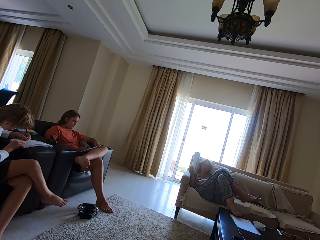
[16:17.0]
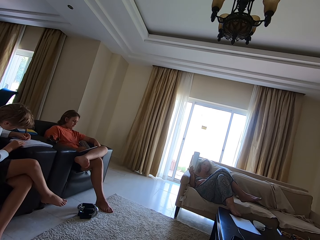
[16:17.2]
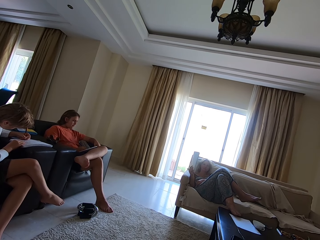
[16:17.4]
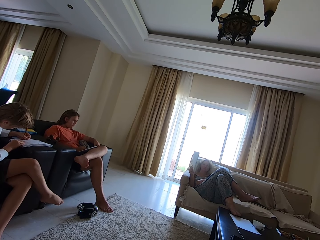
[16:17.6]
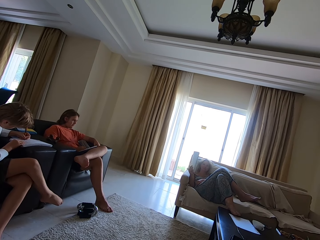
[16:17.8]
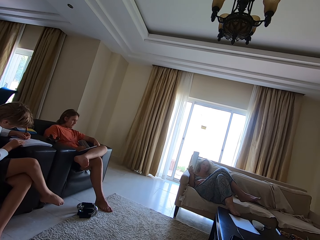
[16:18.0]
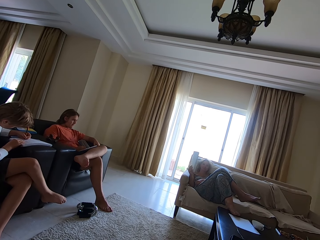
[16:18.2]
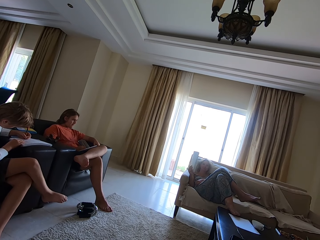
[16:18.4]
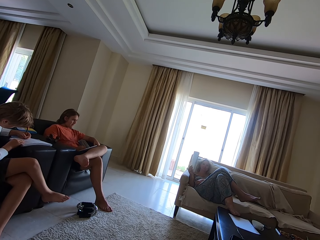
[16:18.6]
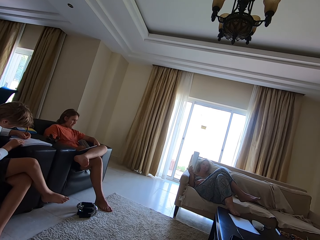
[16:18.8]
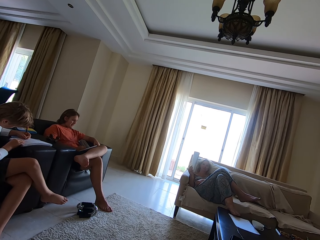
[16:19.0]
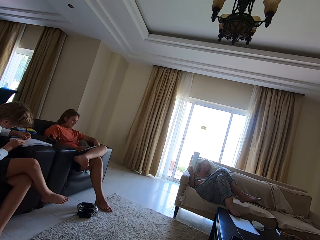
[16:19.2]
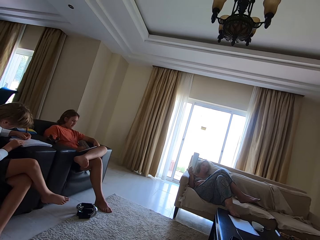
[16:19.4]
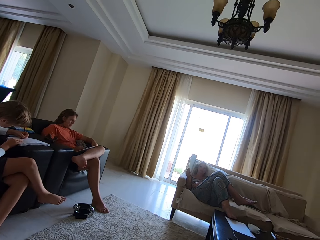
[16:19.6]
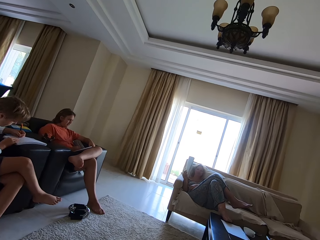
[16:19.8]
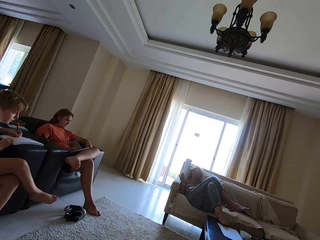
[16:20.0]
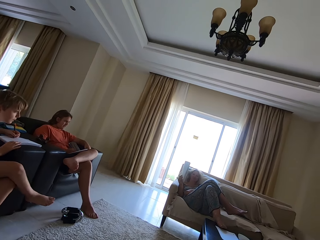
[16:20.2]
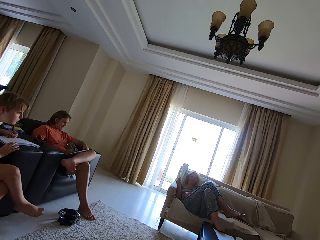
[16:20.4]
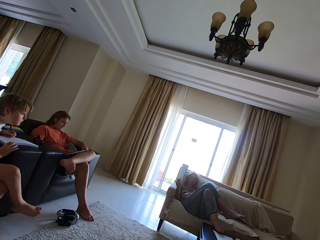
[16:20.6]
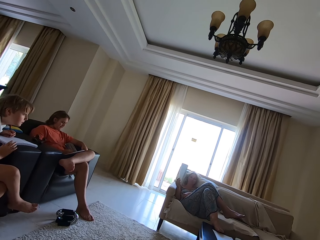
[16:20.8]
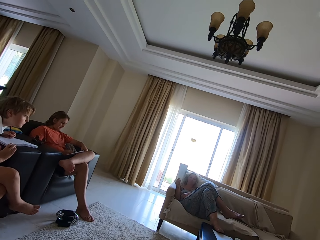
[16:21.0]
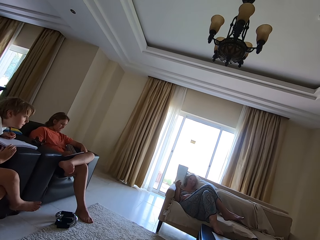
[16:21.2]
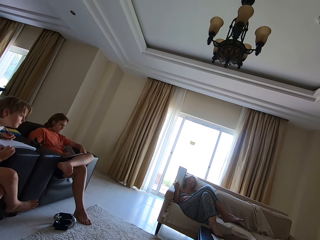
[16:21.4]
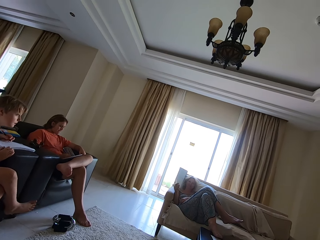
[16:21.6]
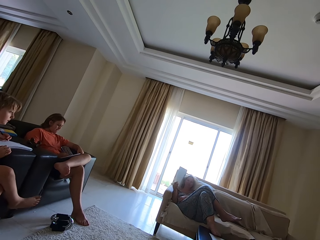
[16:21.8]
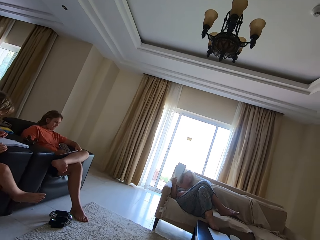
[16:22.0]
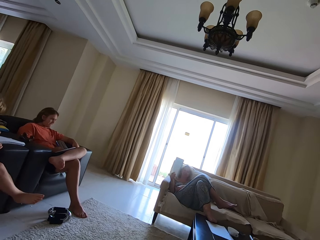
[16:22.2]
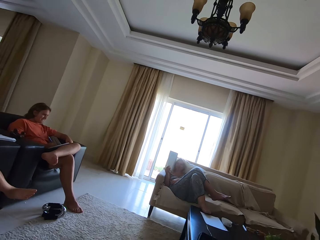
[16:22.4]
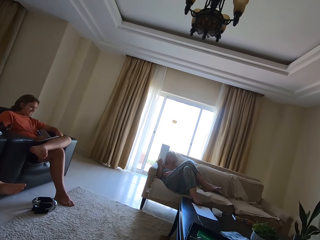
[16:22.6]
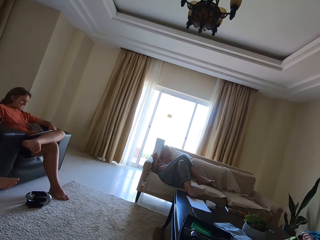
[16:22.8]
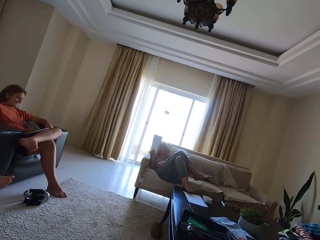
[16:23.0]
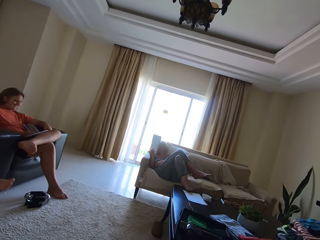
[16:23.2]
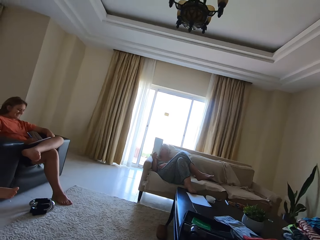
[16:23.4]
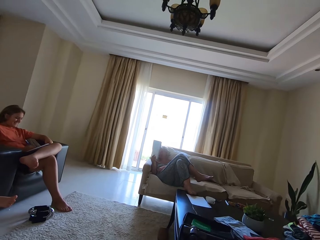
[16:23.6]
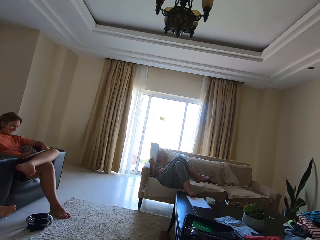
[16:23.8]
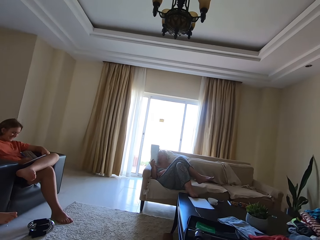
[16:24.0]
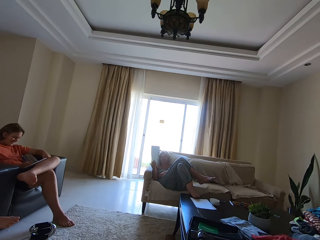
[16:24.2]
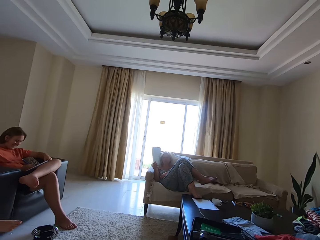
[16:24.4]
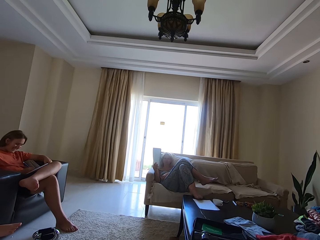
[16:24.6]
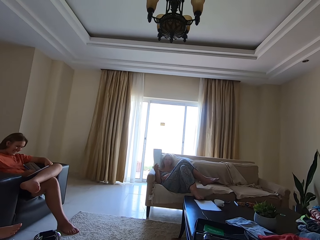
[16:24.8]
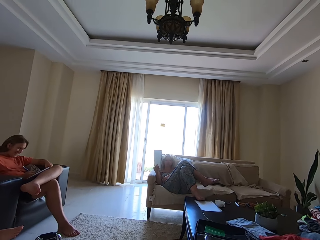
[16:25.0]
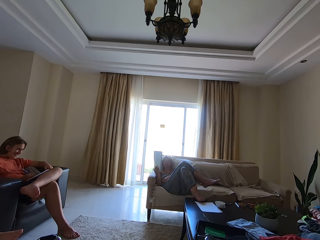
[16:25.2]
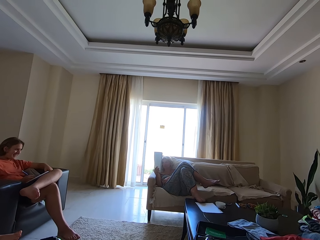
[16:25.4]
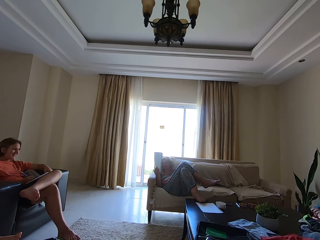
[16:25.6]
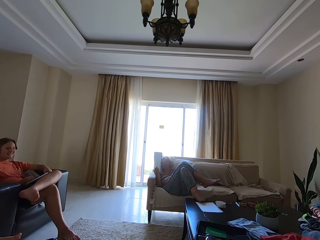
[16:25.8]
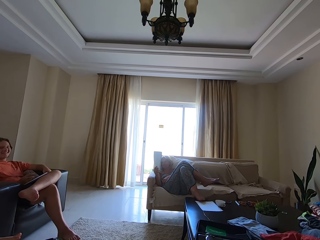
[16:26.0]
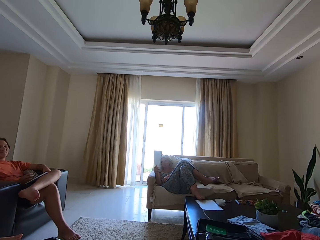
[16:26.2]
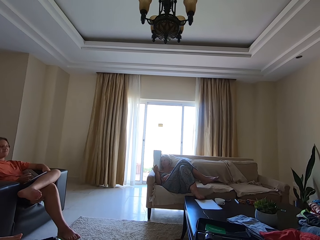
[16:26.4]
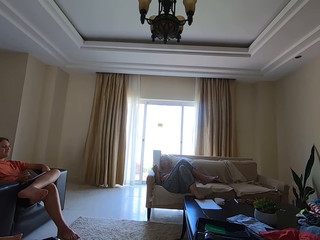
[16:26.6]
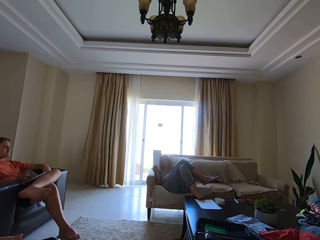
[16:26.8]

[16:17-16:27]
The camera wearer interacts with the woman. They turn around.

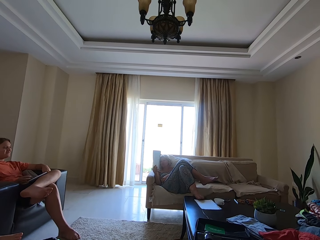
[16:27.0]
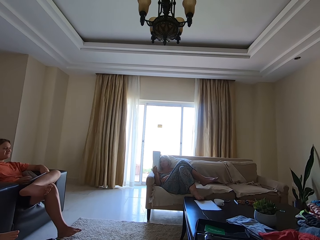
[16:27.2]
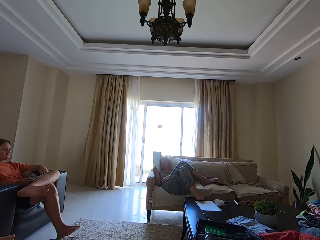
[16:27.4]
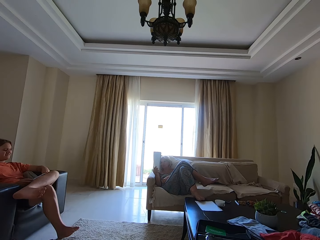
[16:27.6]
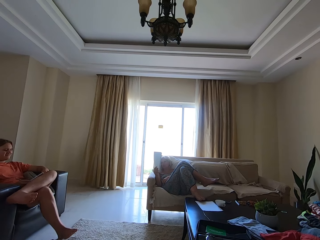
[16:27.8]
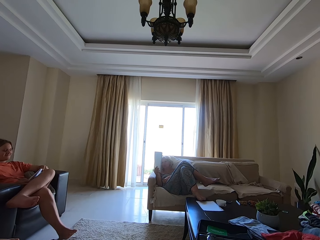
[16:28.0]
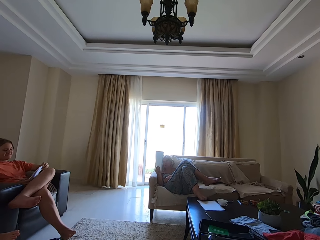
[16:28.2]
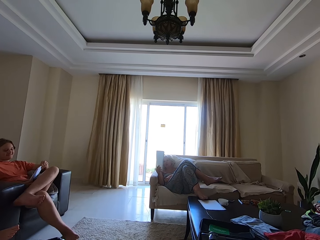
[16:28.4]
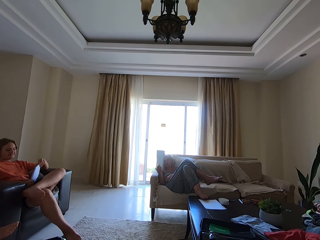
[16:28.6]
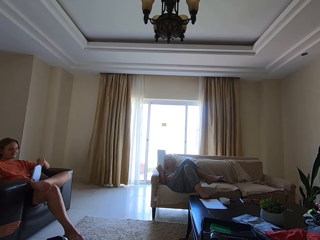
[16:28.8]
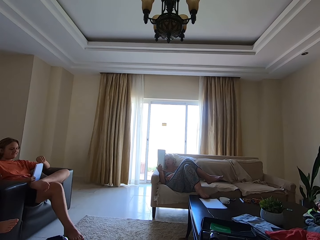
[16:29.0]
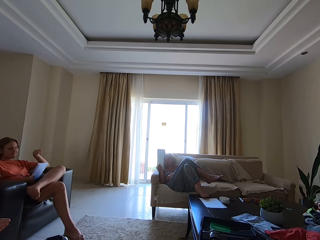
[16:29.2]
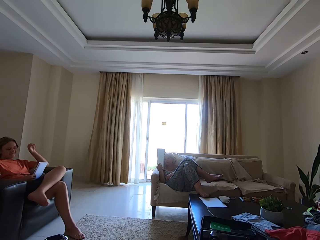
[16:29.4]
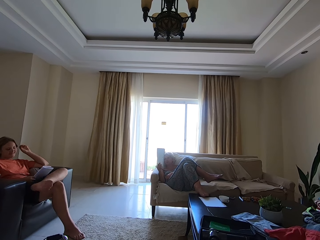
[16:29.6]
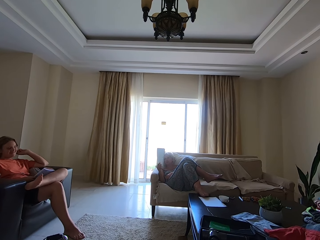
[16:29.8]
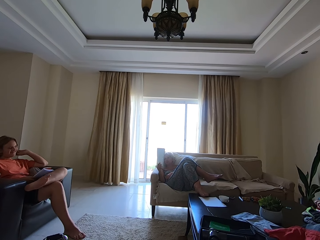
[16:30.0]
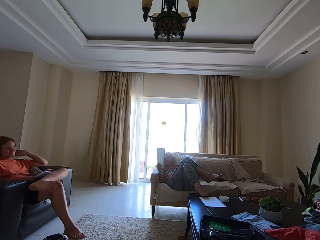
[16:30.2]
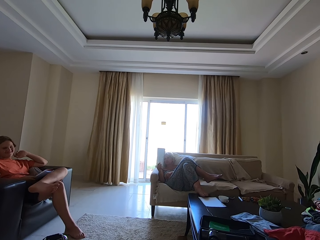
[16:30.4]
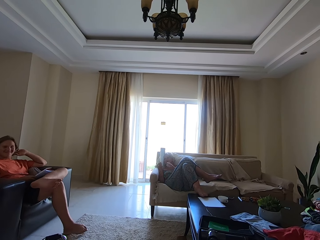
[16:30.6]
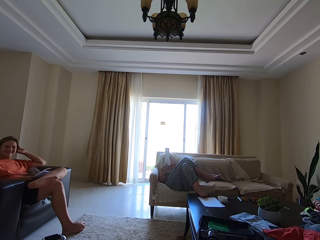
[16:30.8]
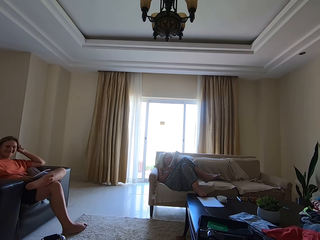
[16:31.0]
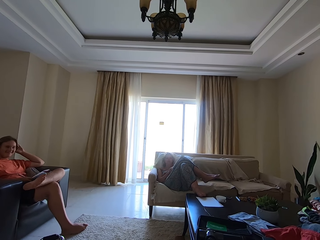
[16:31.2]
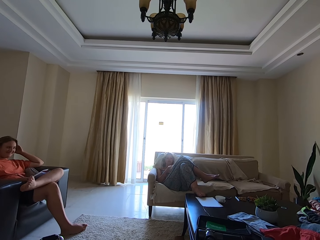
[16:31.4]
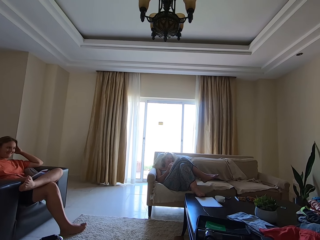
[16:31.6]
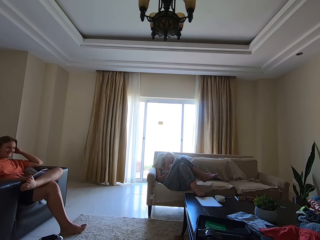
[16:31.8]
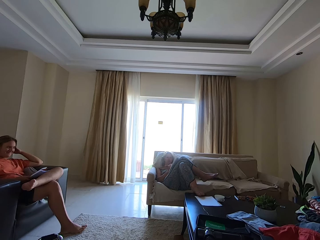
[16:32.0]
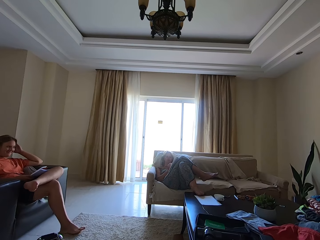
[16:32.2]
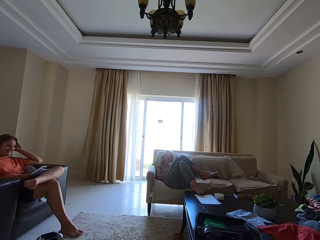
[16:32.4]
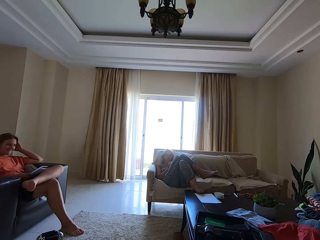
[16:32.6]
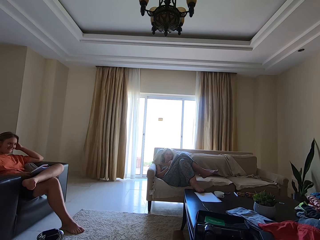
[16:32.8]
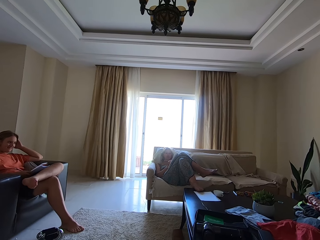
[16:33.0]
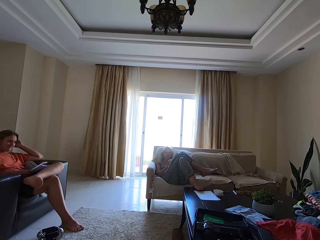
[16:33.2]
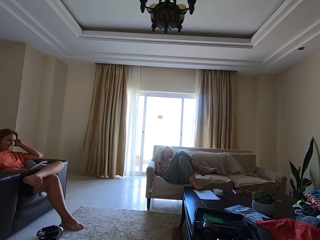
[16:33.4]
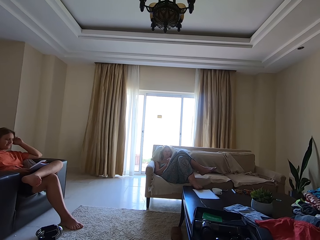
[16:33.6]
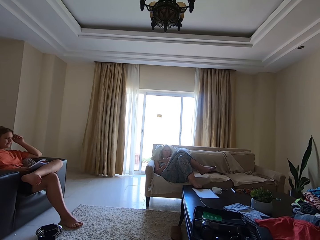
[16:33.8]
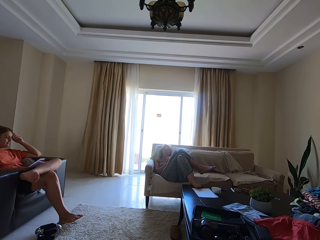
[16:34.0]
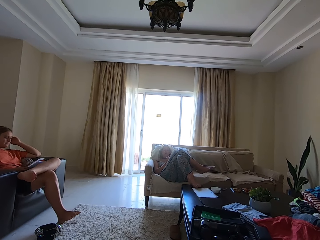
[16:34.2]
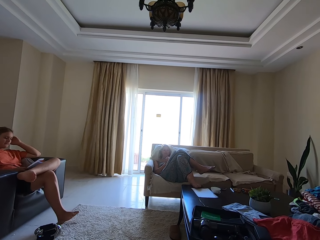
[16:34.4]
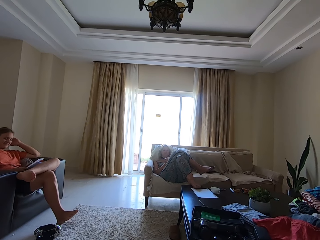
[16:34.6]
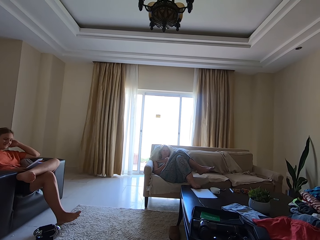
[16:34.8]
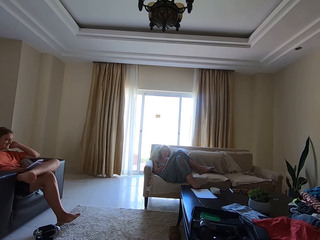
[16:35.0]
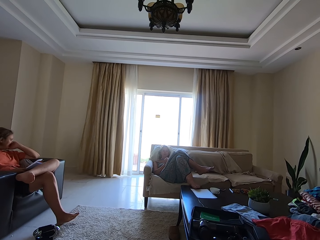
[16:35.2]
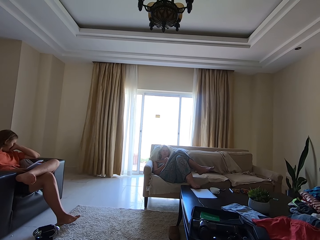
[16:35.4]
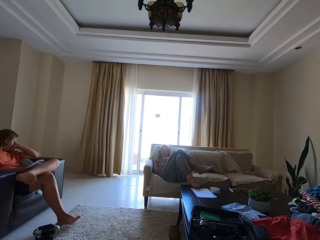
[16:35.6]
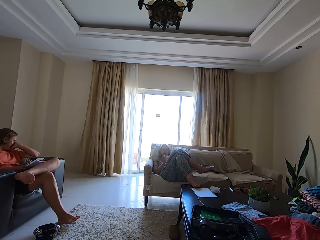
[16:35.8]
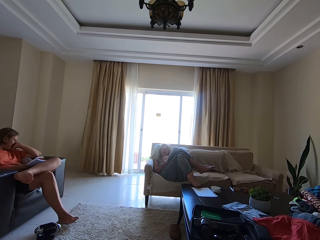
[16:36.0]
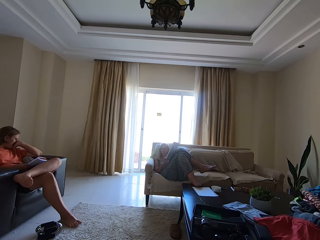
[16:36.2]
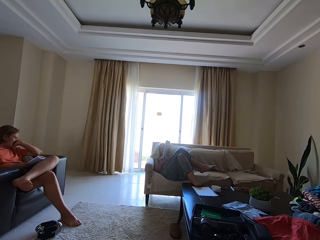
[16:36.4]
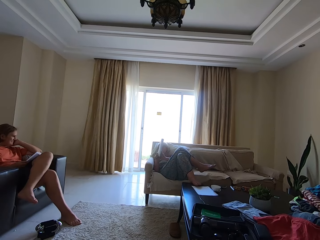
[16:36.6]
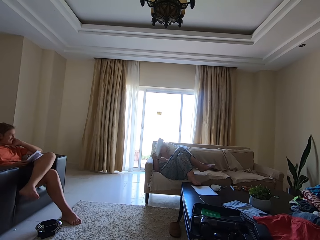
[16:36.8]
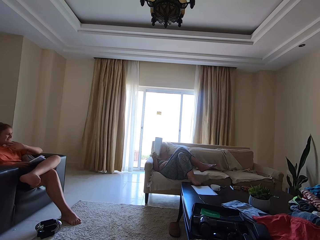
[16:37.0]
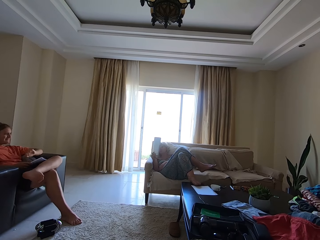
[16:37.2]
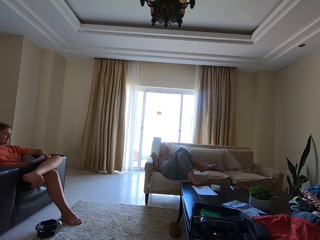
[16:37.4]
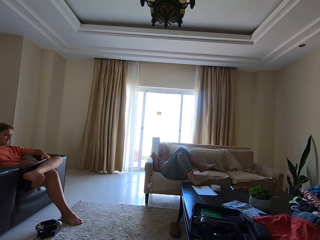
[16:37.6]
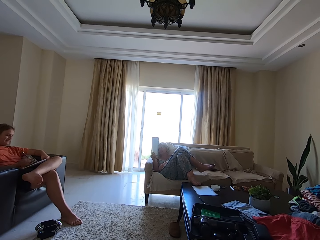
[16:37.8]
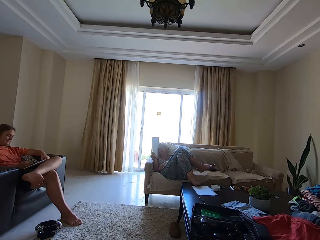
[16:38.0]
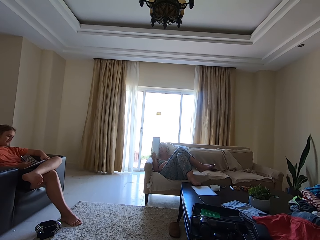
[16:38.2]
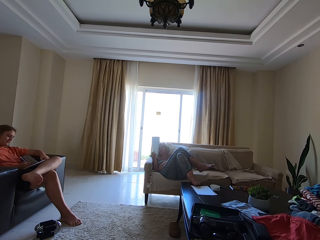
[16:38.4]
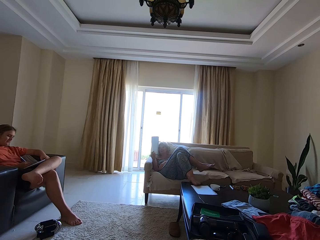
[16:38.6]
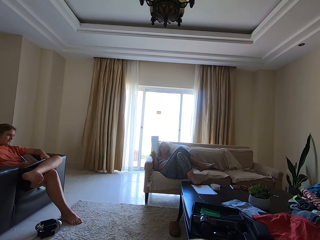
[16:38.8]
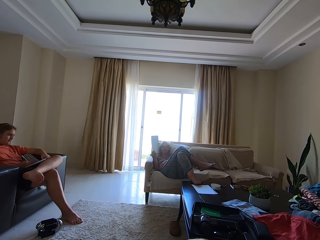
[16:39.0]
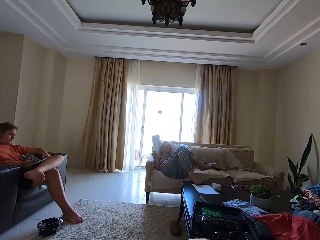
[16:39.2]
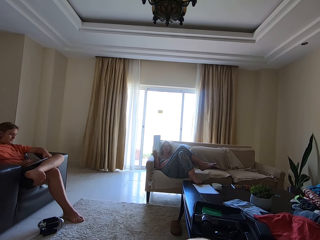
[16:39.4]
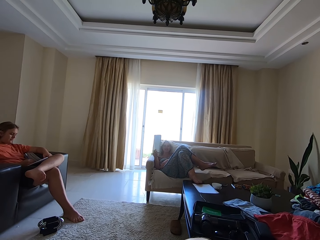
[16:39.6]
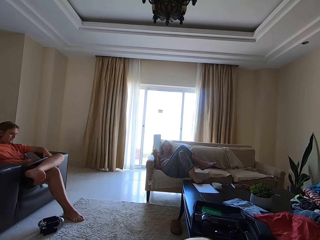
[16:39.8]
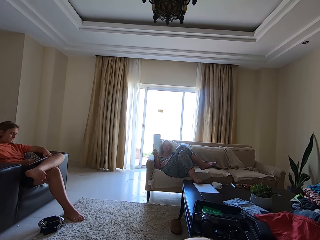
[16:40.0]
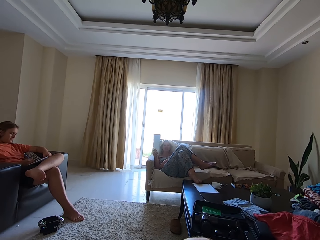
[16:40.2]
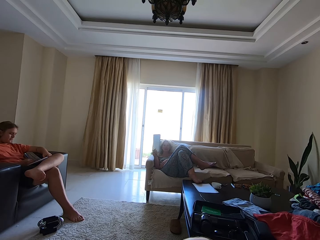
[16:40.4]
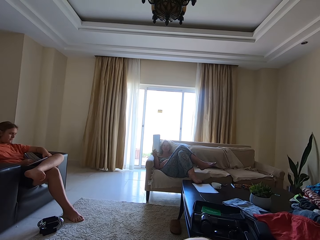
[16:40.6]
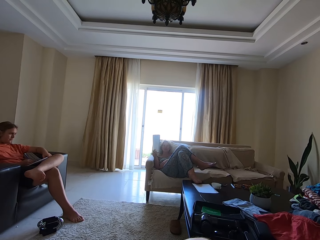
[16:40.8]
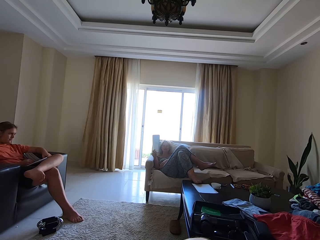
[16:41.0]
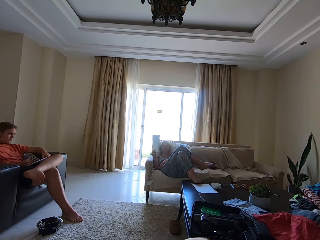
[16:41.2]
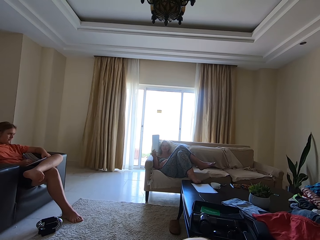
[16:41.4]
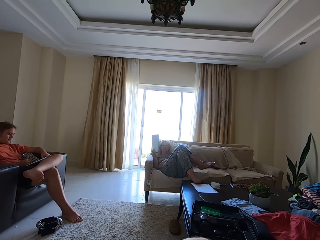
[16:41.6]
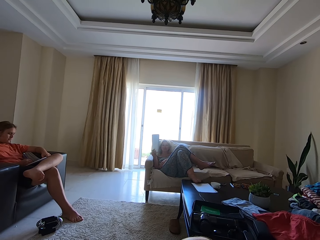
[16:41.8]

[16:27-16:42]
The boy holds the book with both hands. The boy holds the book with his right hand. The boy touches his hair with his left hand. The woman holds the book with both hands. The woman holds the book with her right hand. The boy holds the book with his left hand. The boy writes on the book with the pencil in his right hand.
